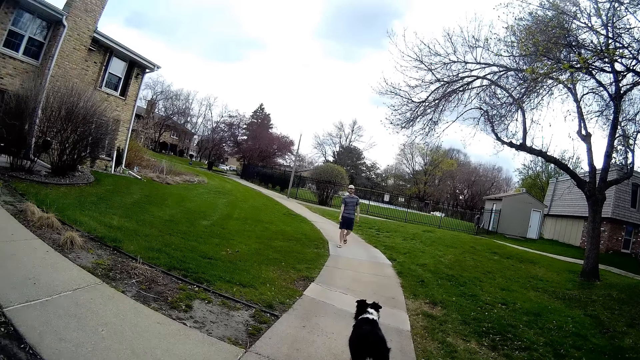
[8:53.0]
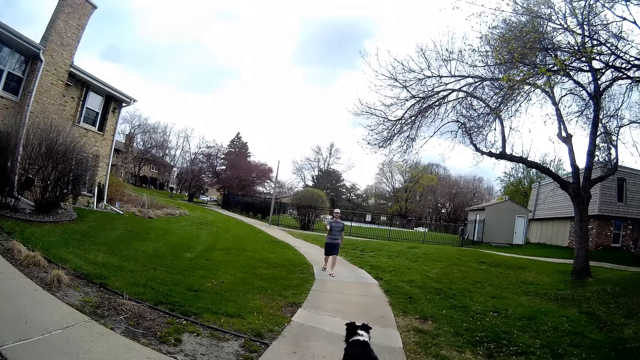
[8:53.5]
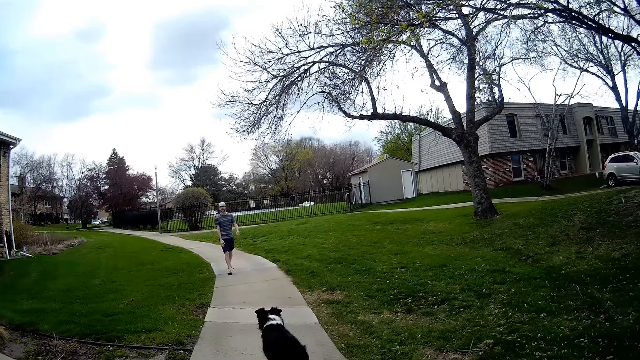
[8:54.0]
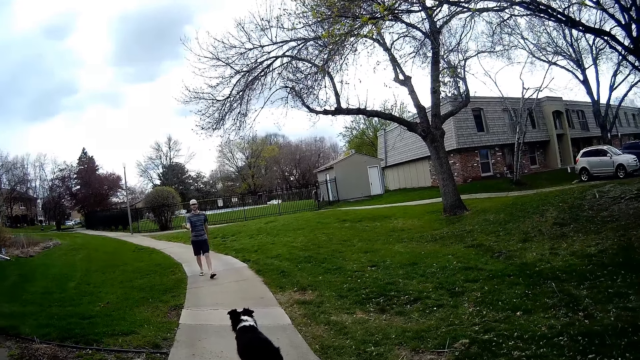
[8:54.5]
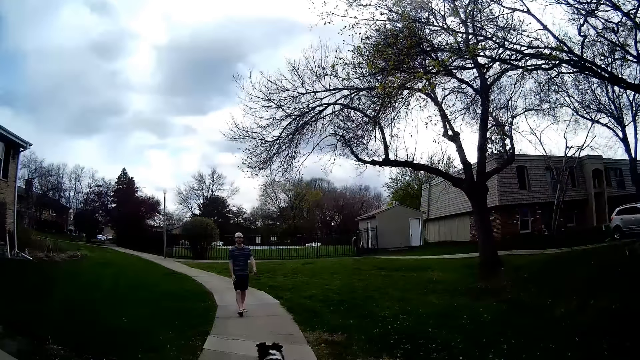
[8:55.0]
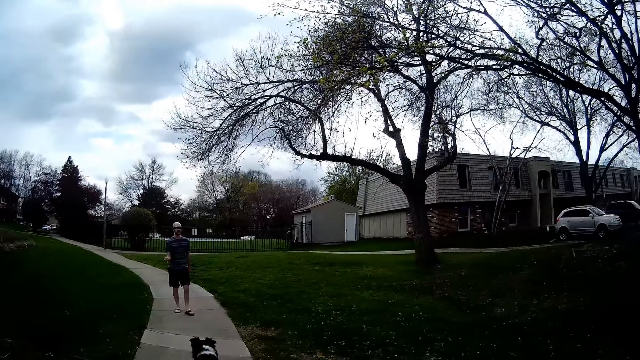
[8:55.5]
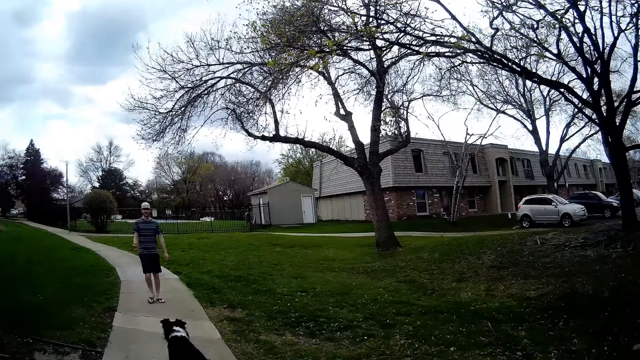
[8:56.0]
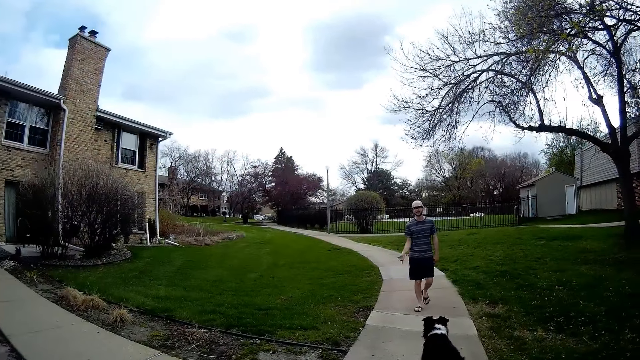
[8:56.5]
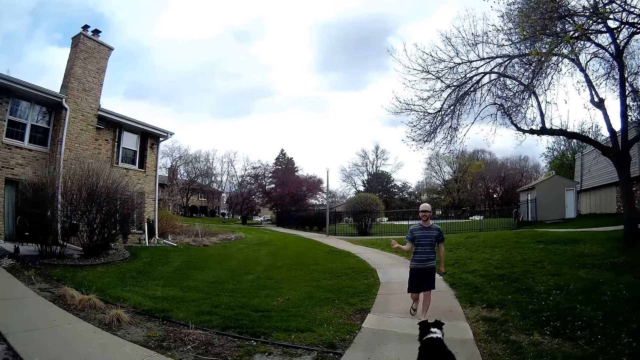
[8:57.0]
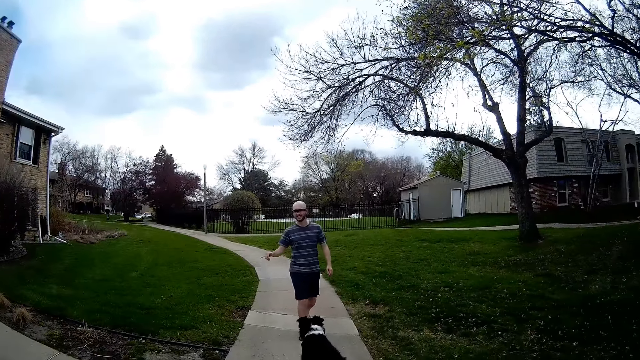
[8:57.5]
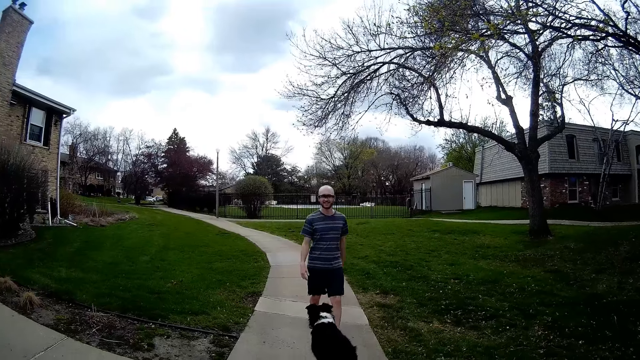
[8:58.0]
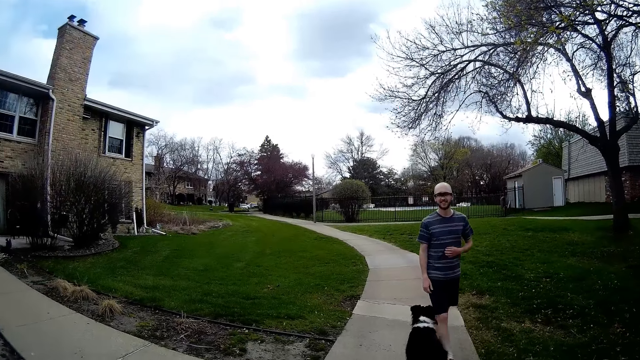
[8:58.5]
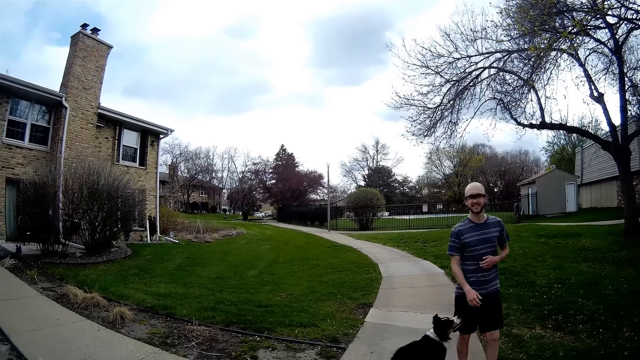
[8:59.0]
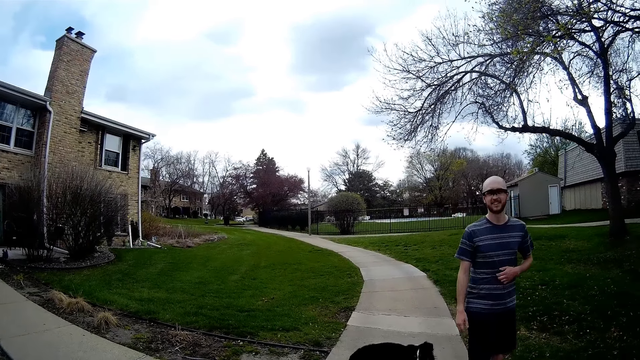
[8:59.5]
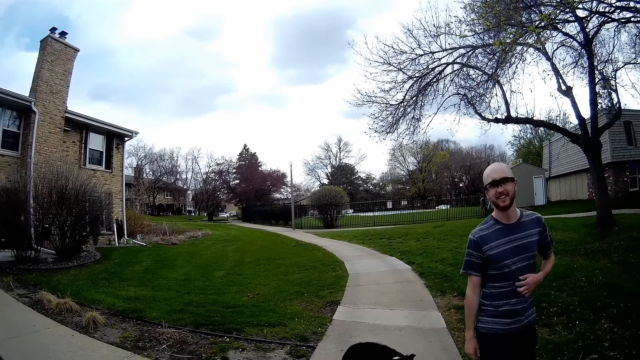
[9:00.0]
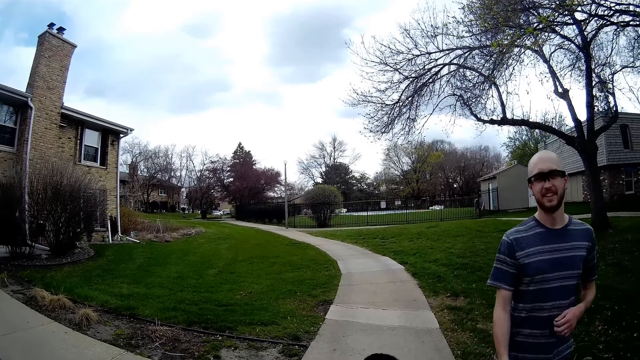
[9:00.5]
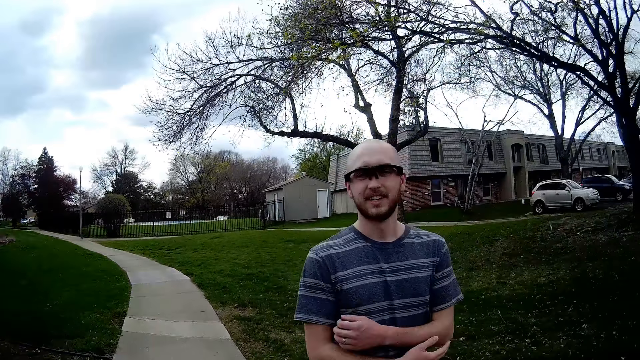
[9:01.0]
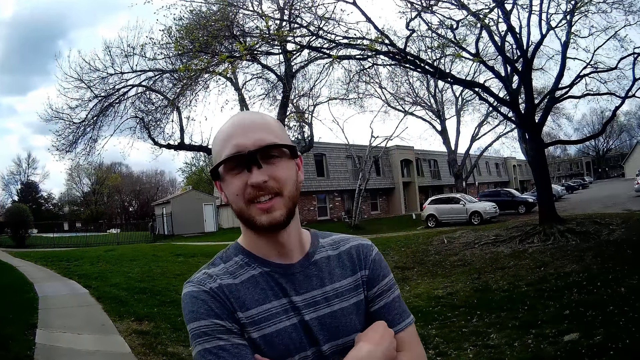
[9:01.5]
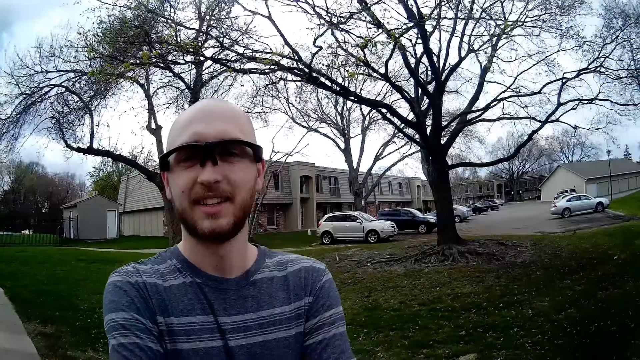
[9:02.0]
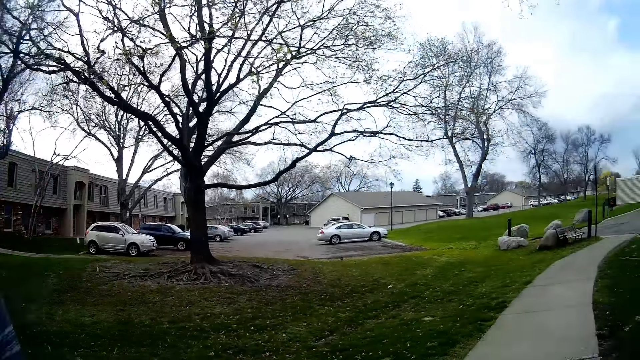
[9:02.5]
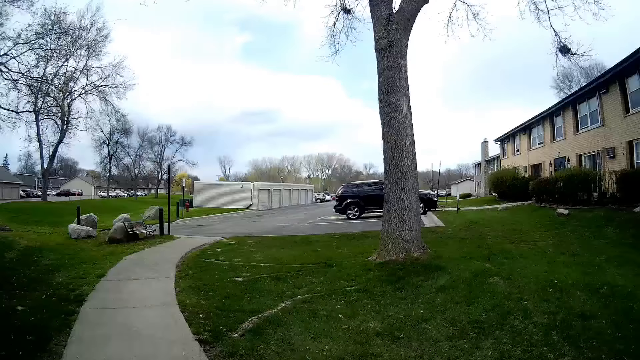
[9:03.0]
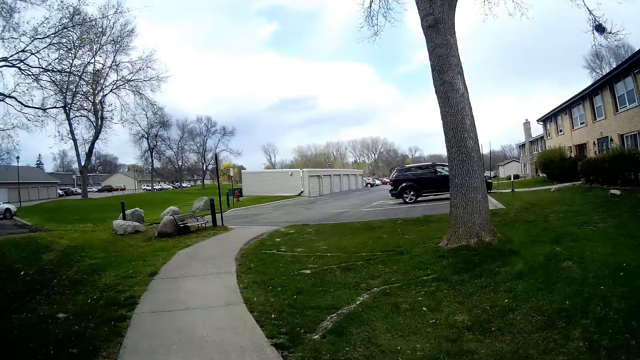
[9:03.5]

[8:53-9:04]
The man walks towards the camera wearer. The man converses with the camera wearer. The camera wearer talks with the man. The man walks around, scratches his tummy with his left hand, and folds his hands.

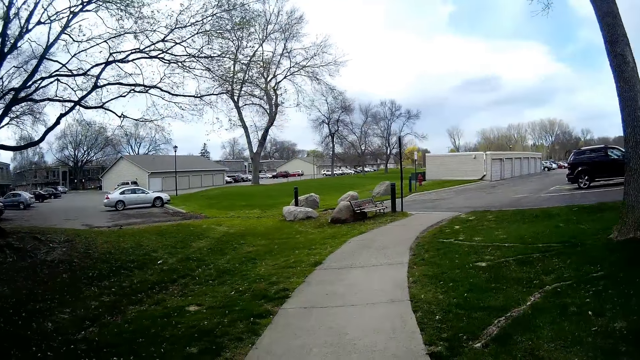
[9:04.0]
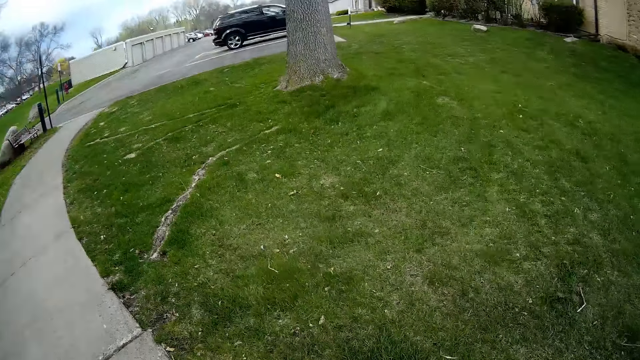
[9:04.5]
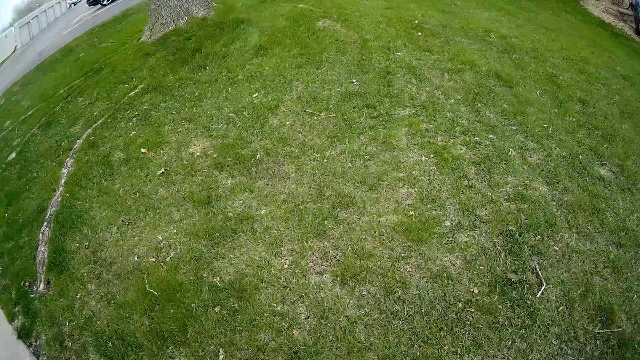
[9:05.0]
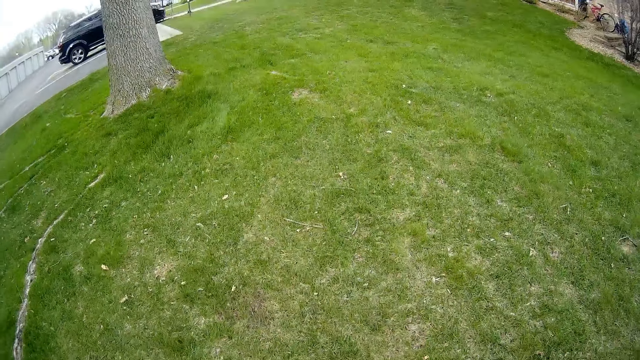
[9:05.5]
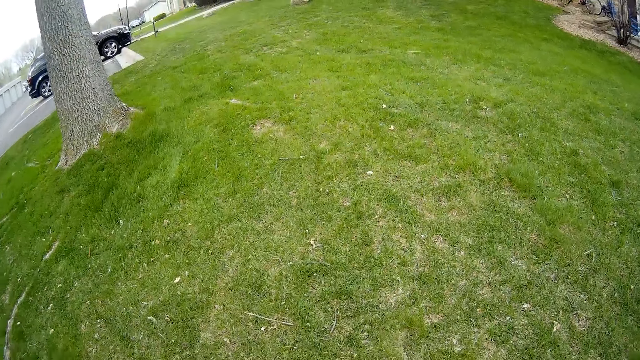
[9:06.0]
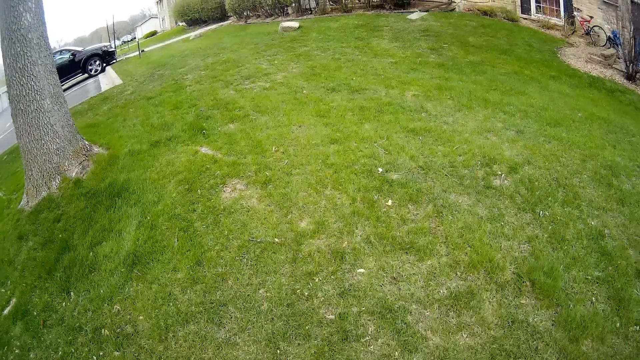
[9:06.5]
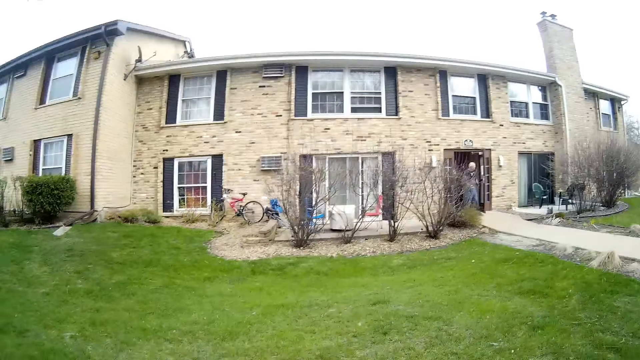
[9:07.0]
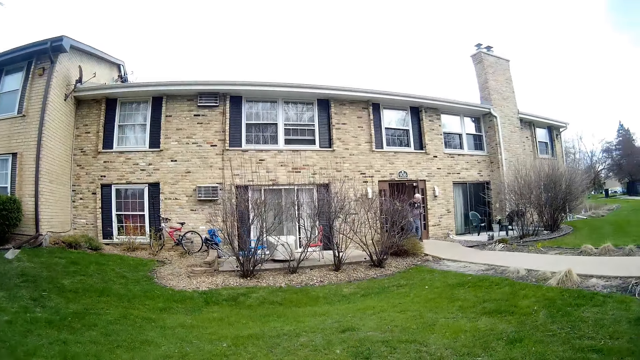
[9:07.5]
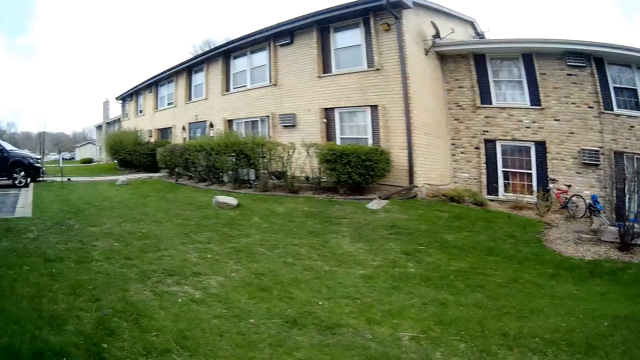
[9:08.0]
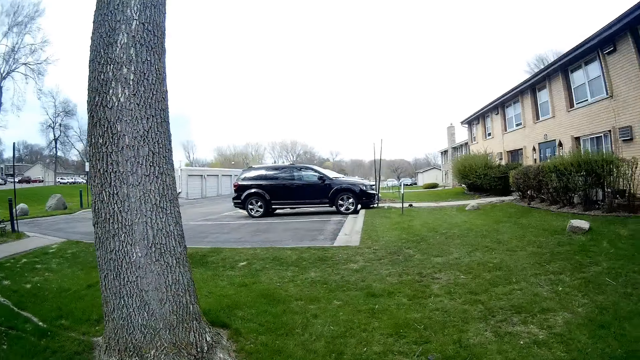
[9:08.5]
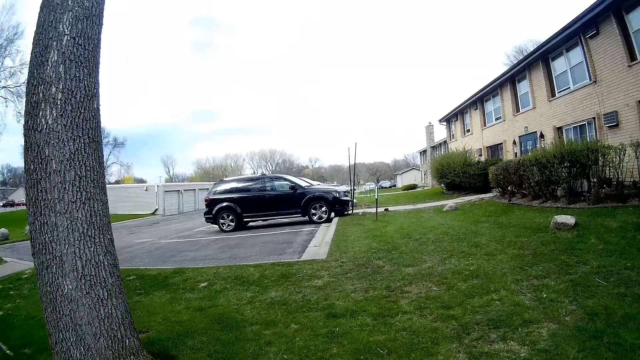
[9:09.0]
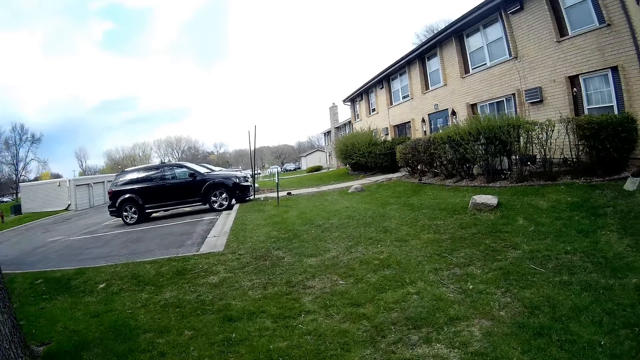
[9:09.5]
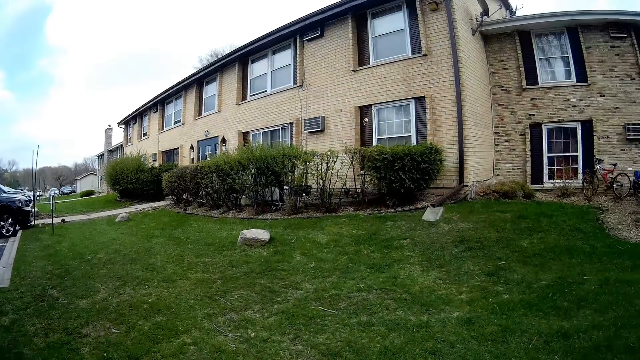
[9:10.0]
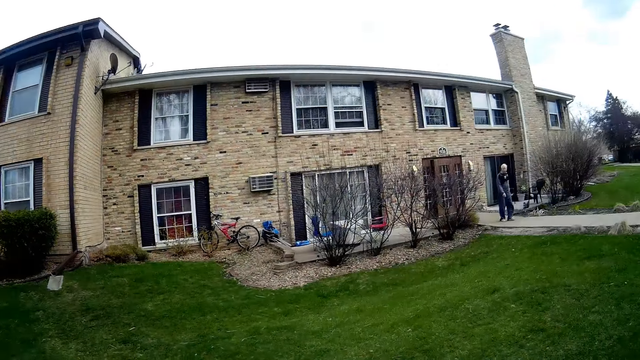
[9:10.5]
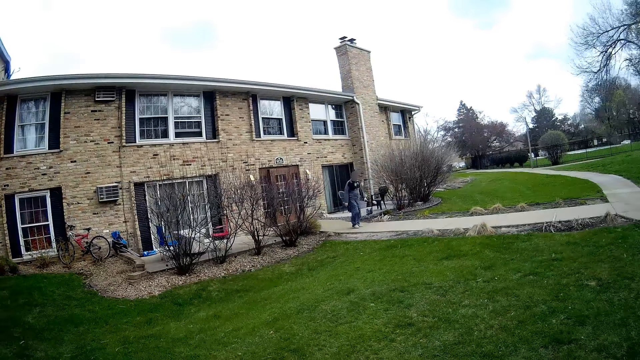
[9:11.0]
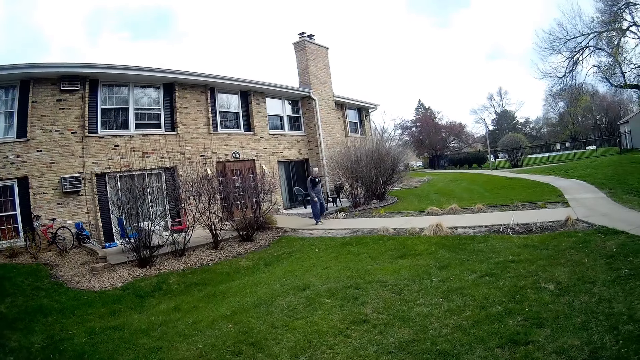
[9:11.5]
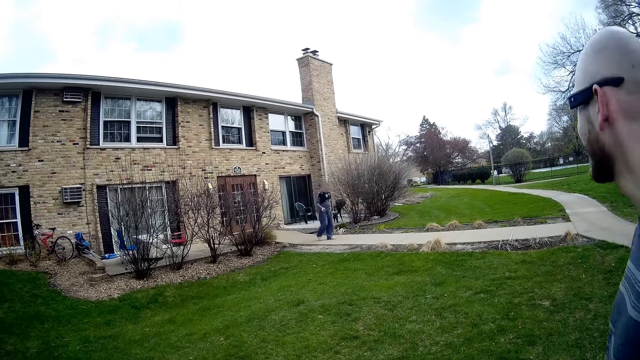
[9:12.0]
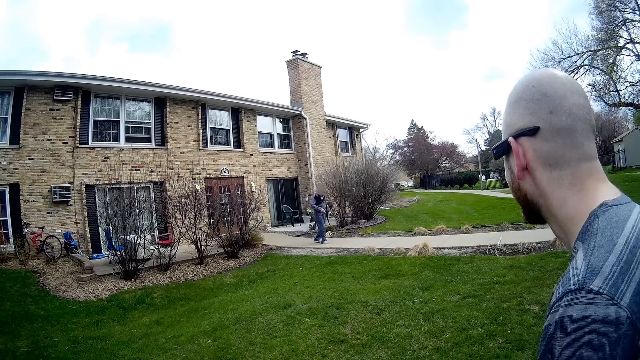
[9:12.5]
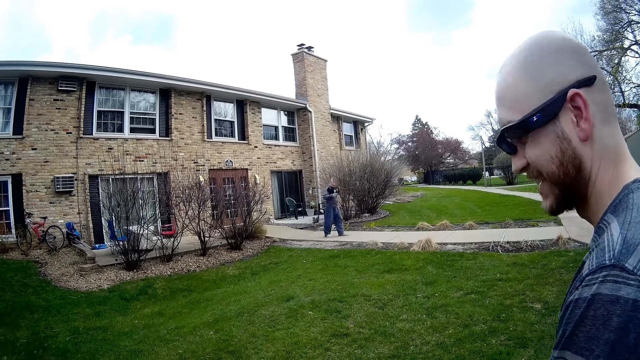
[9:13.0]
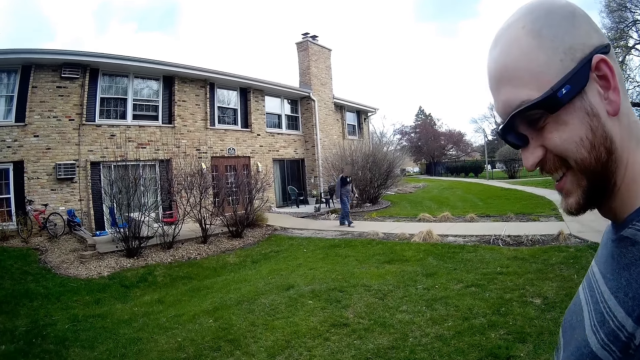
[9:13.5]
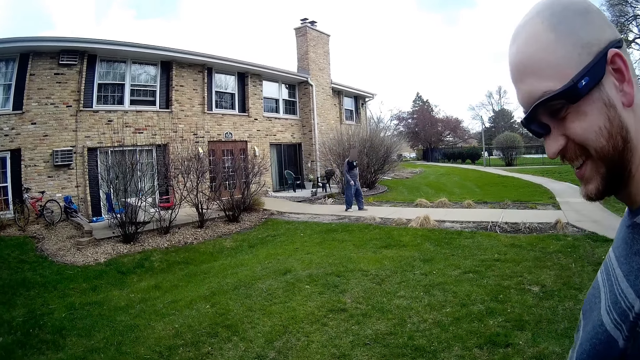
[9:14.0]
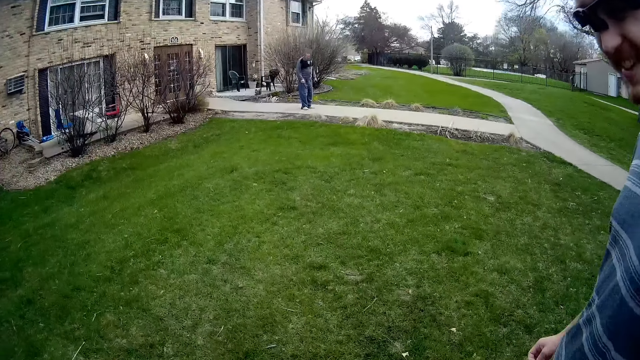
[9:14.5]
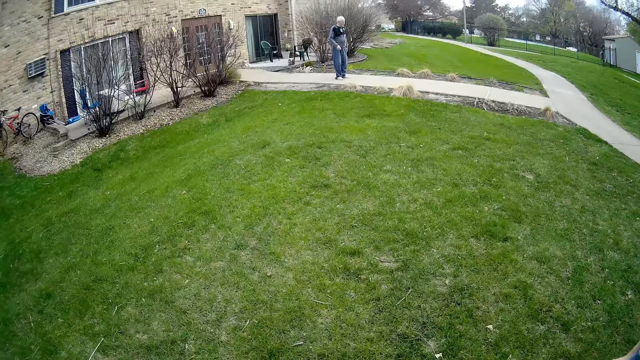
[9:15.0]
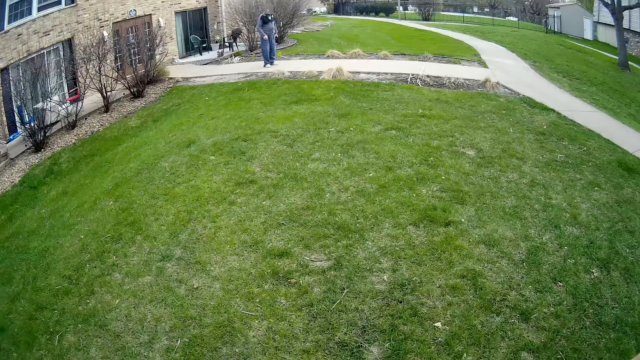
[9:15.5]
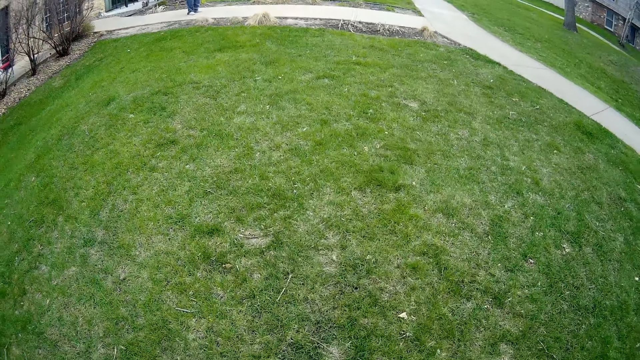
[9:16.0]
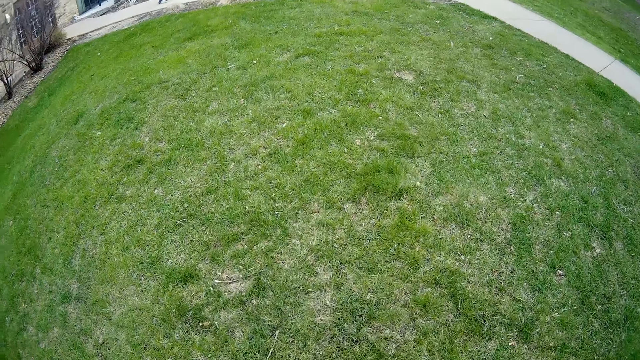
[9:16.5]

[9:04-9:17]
The camera wearer walks across a lawn alongside the man. Another man talks to the first man. The other man walks outside a house. The first man talks to the other man. The camera wearer talks to the other man. They walk.
